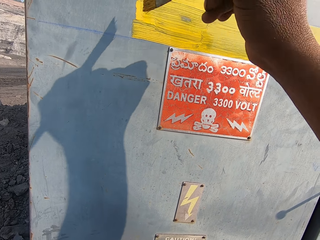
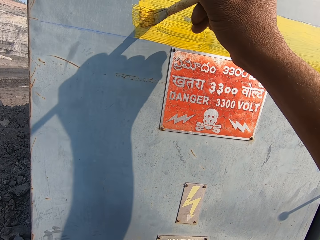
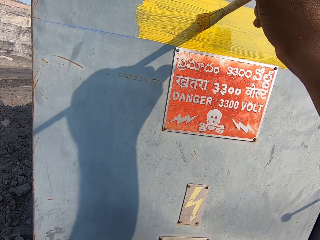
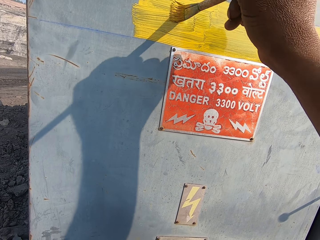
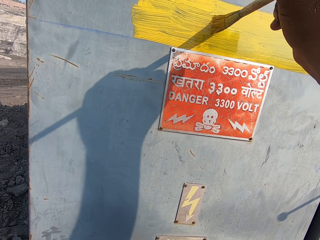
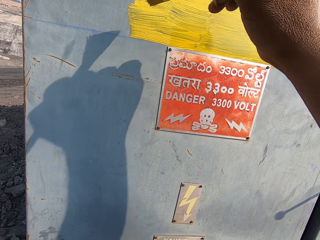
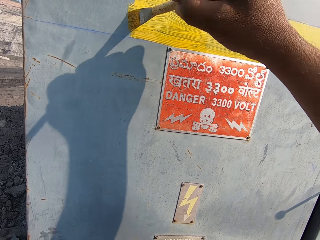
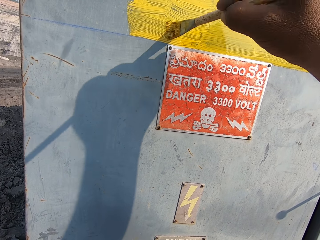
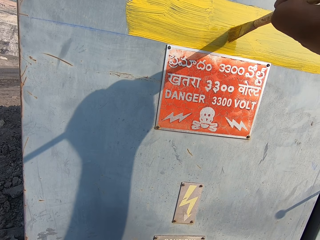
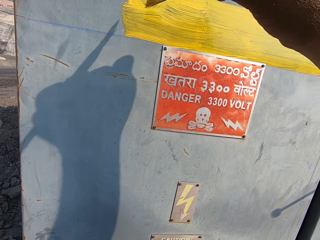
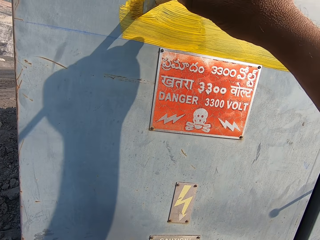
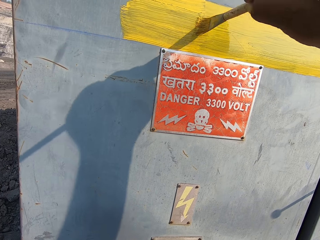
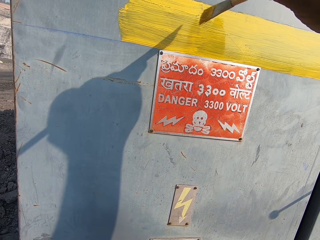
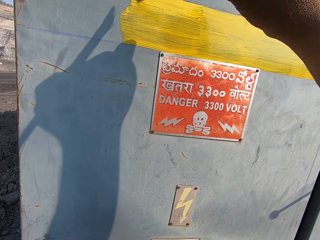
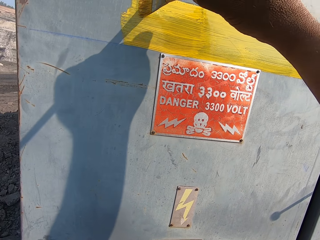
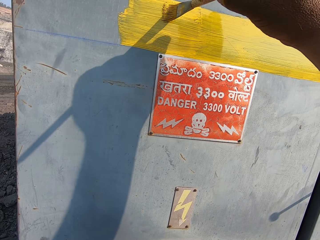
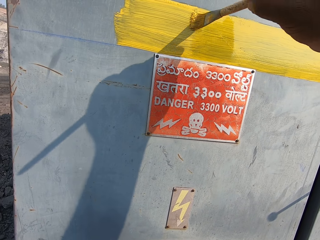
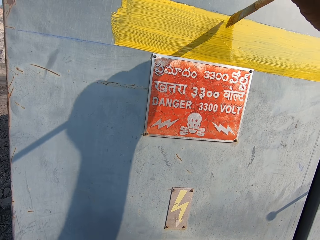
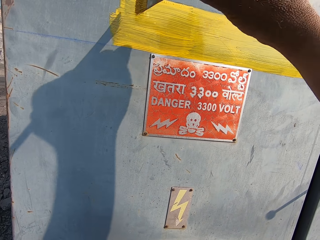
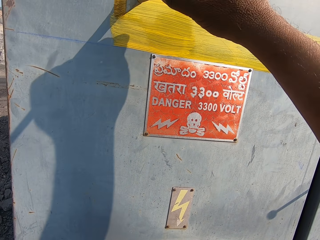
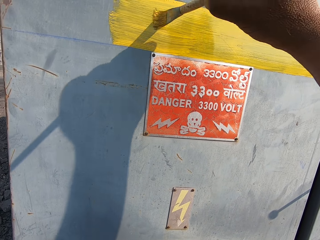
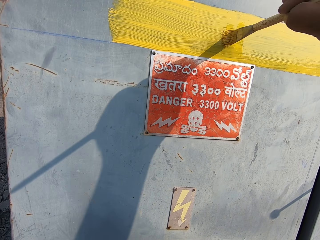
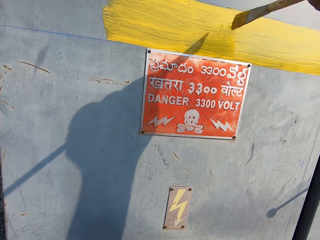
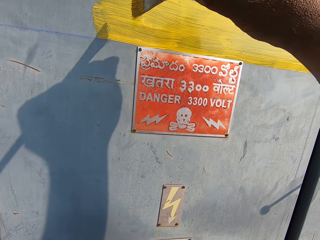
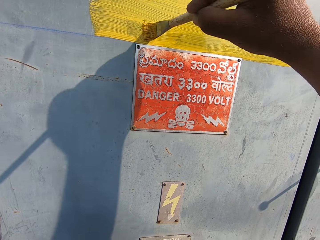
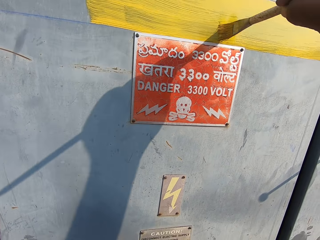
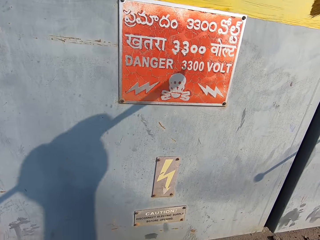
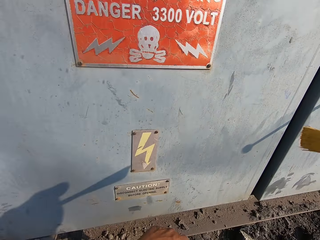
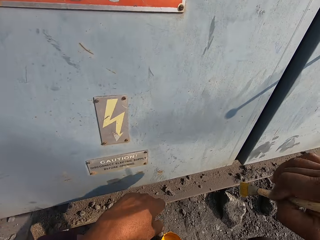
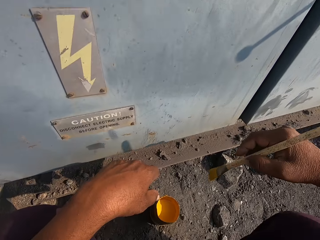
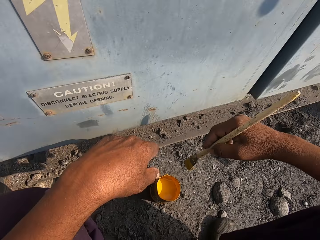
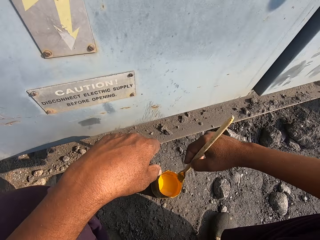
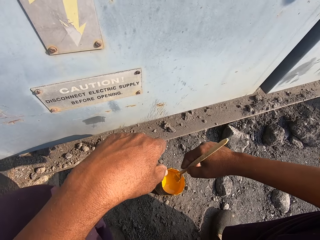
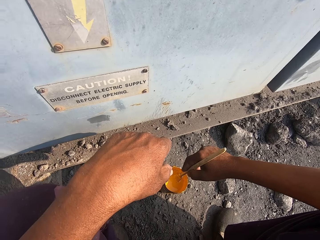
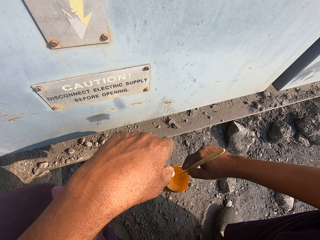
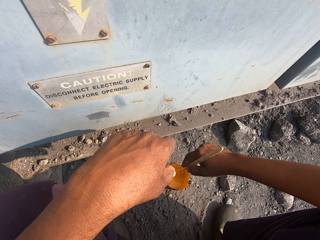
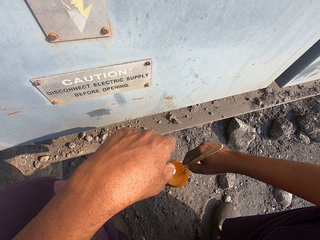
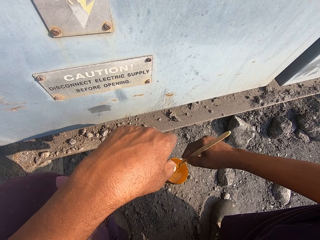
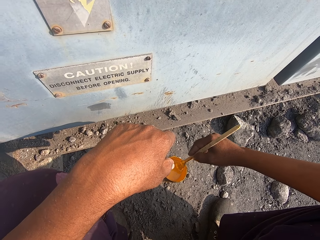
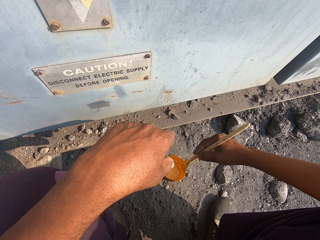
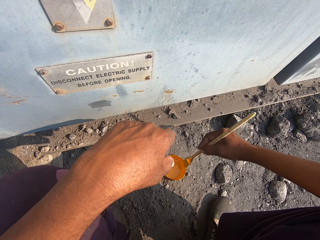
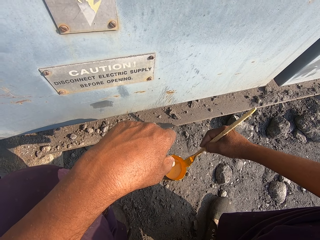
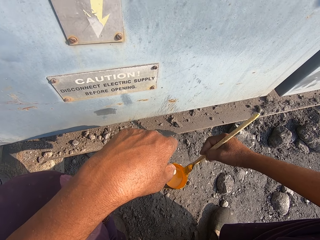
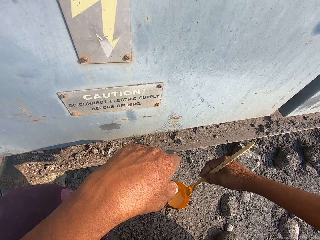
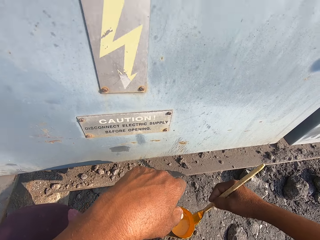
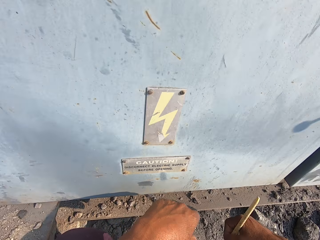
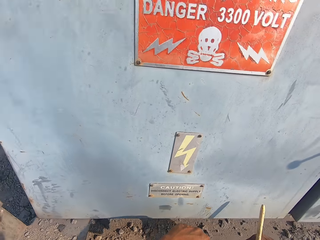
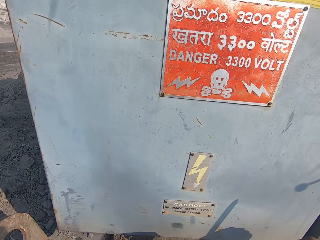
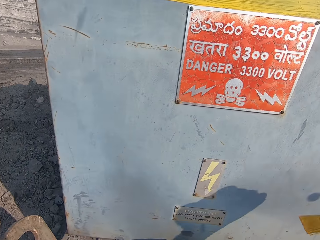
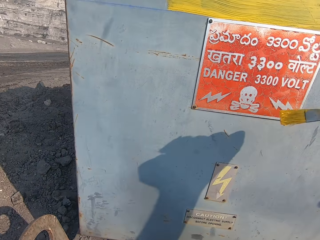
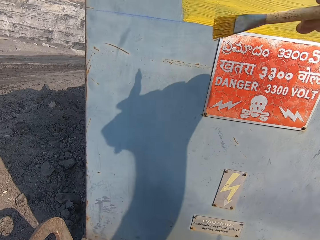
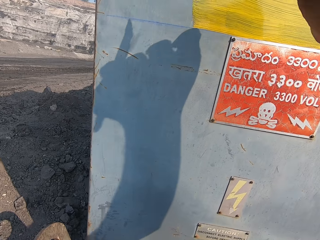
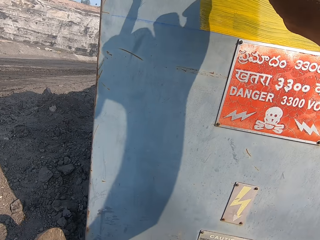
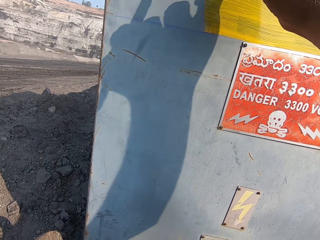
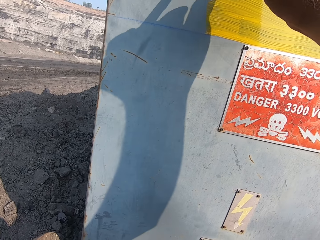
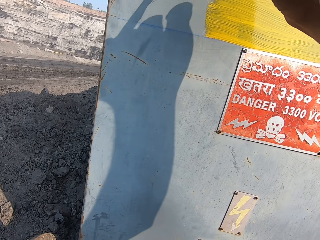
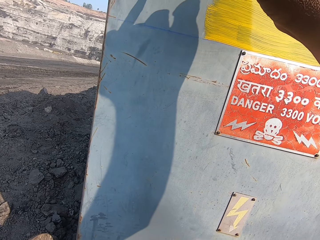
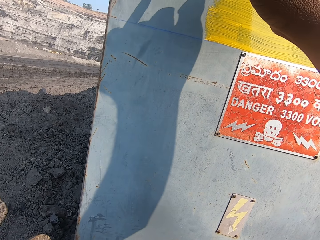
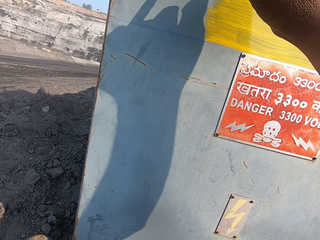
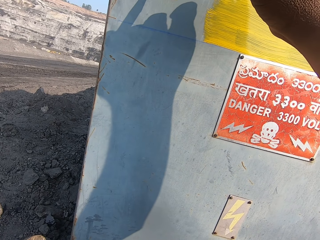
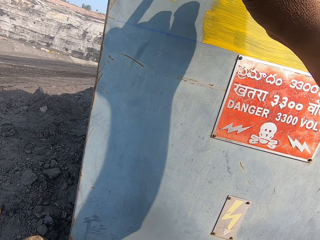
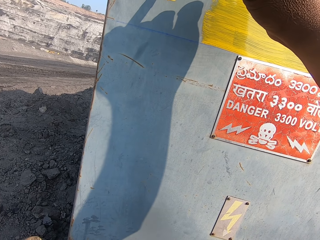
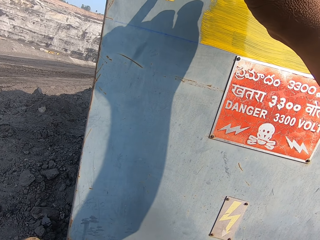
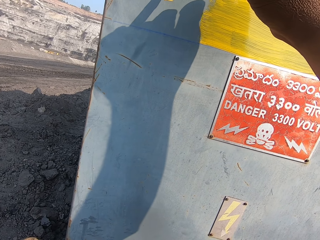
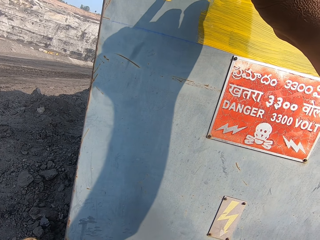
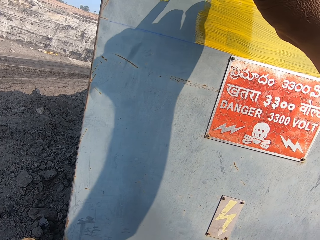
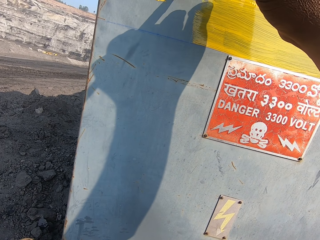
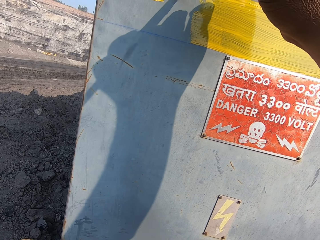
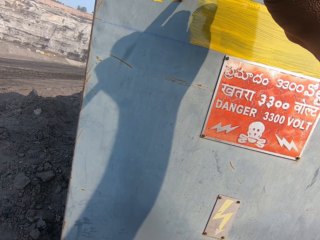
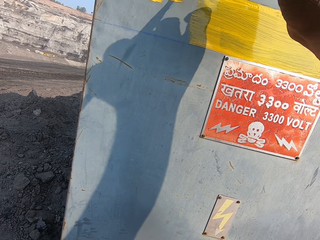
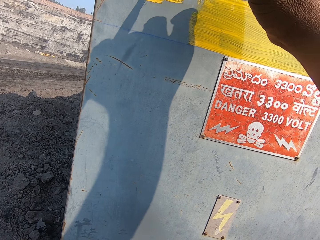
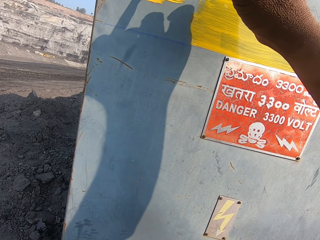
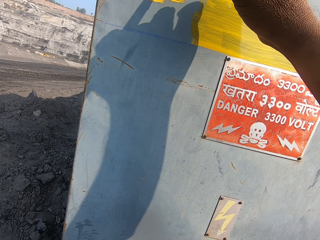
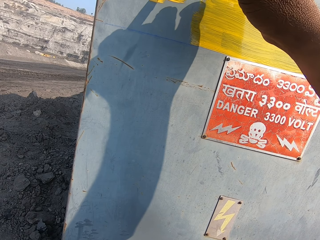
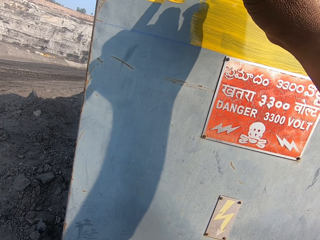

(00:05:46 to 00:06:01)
The camera wearer dips the paint brush in the paint can. They paint the wall using the paint brush.

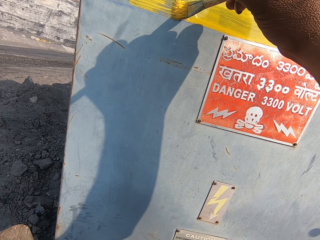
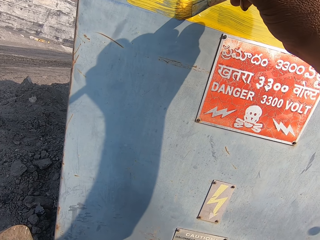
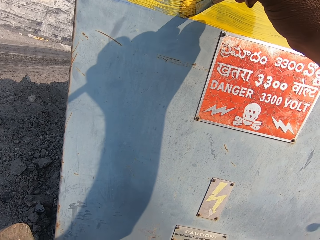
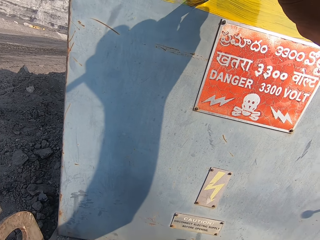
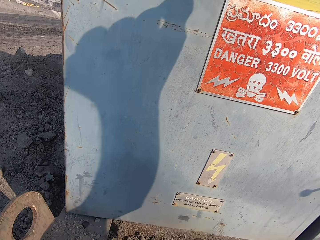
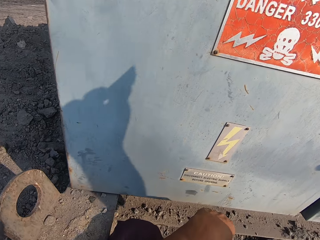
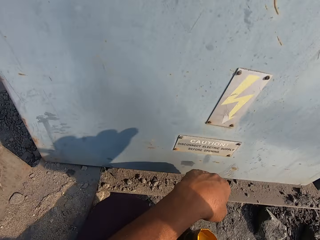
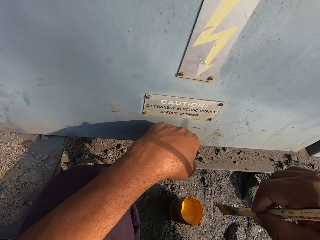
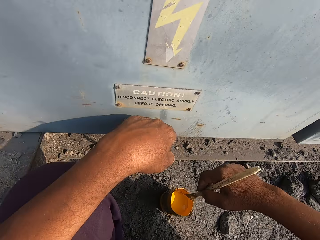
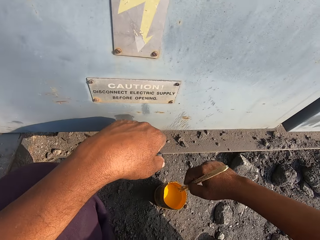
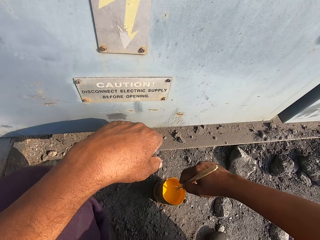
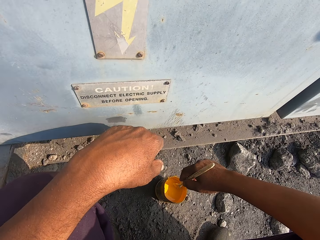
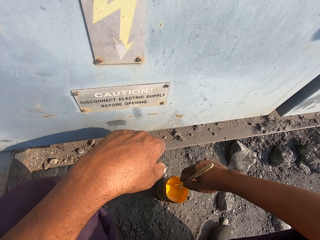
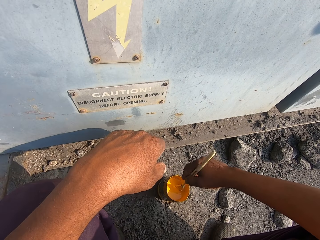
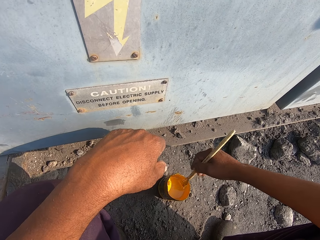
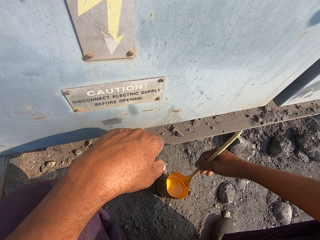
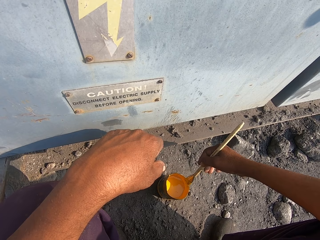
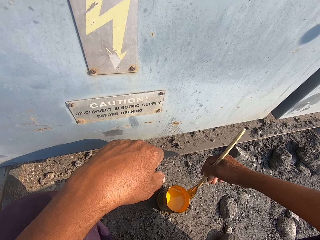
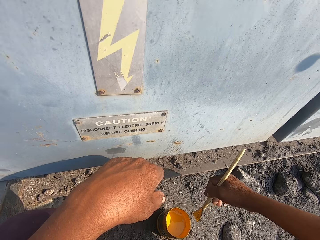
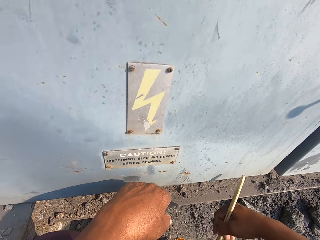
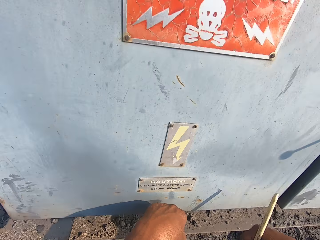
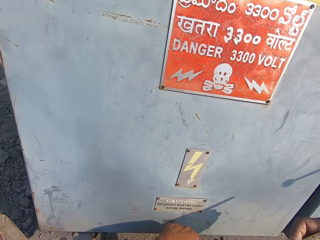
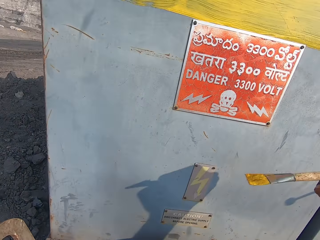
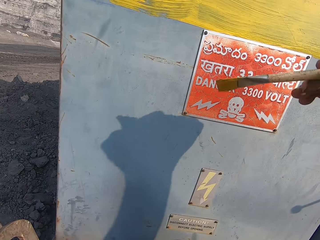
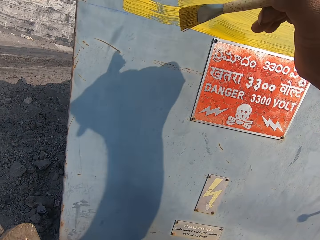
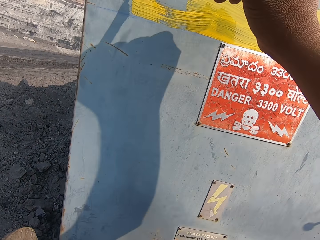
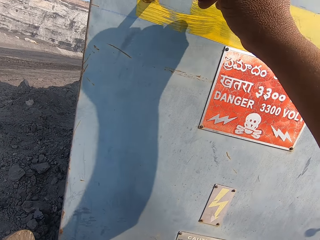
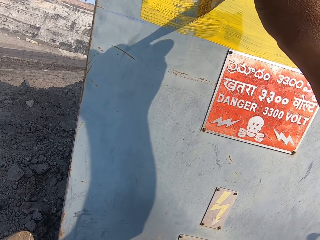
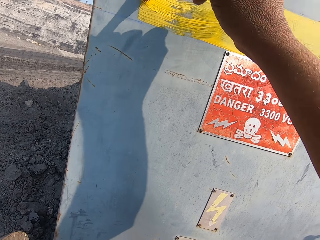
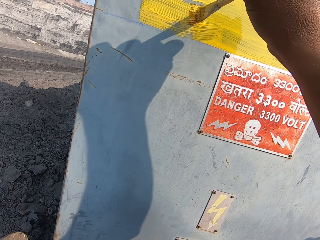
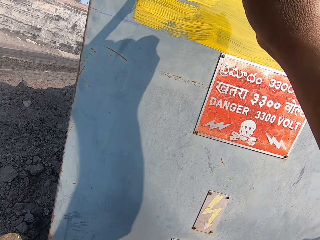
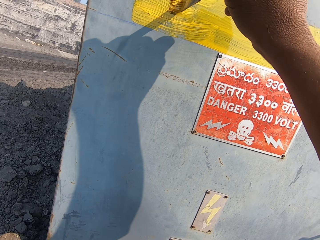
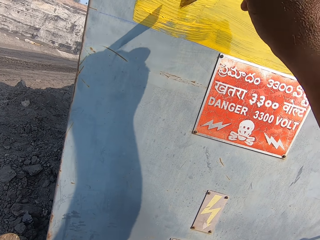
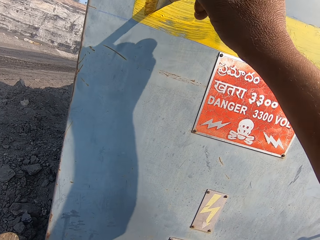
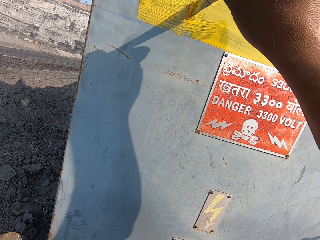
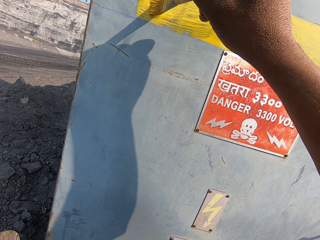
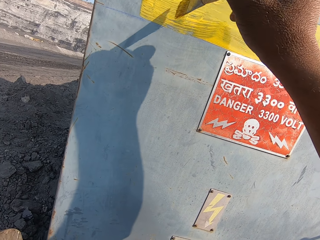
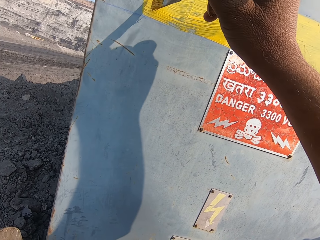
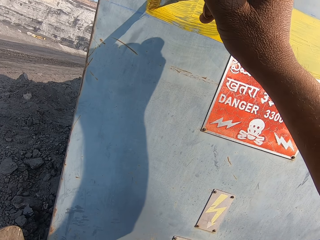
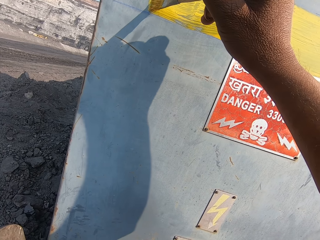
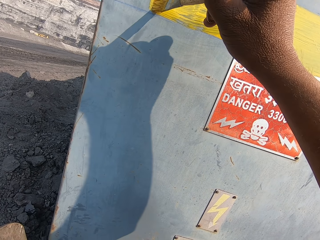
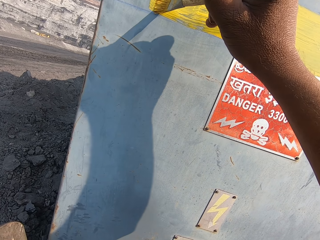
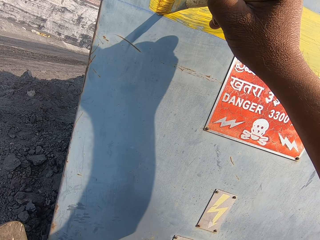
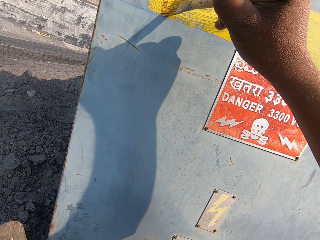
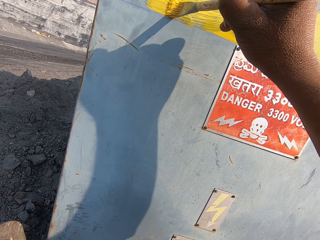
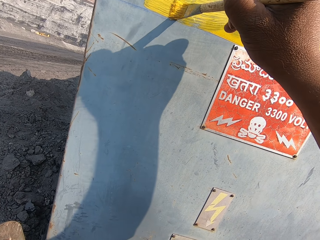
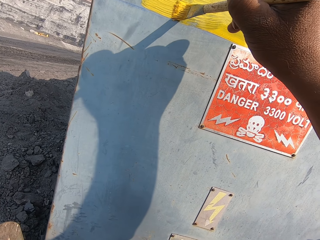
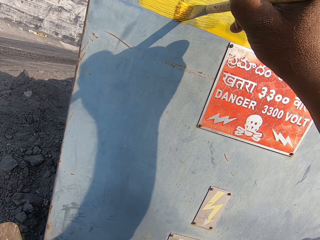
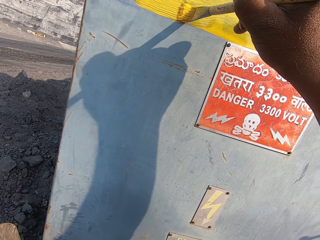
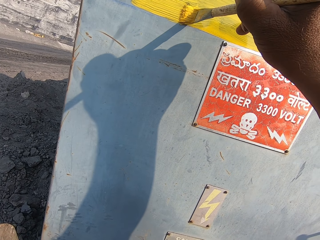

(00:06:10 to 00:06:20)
The camera wearer dips the paint brush in the paint can. They paint the wall using the paint brush.
